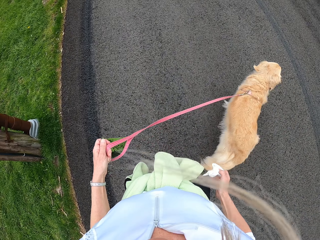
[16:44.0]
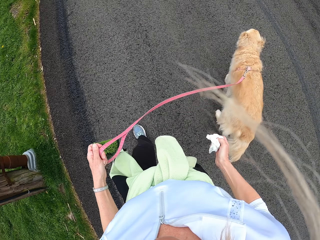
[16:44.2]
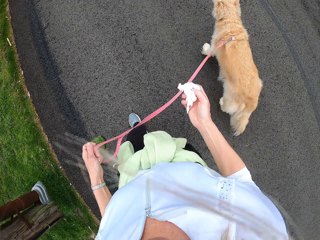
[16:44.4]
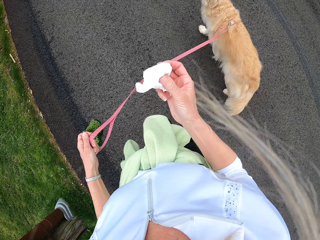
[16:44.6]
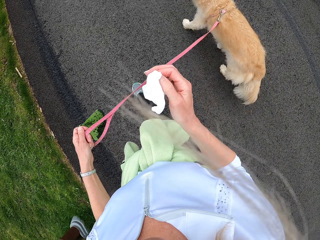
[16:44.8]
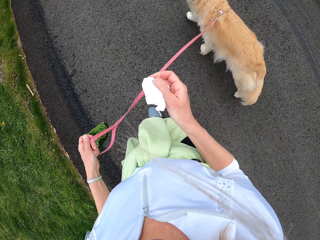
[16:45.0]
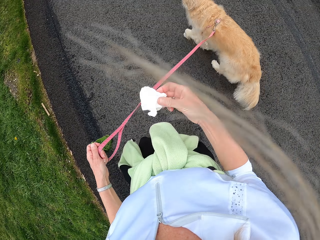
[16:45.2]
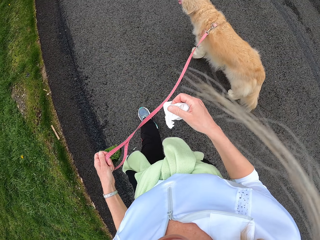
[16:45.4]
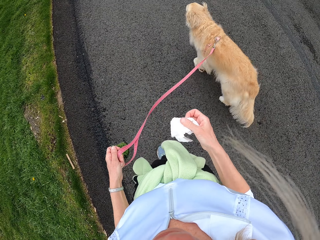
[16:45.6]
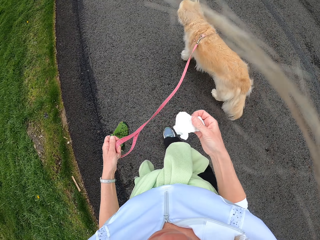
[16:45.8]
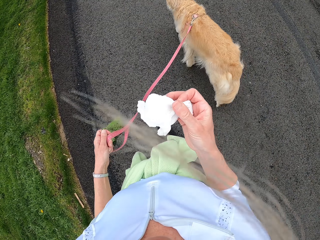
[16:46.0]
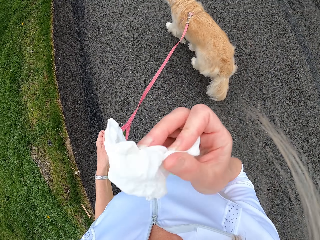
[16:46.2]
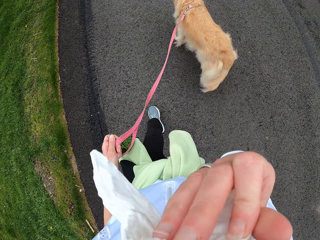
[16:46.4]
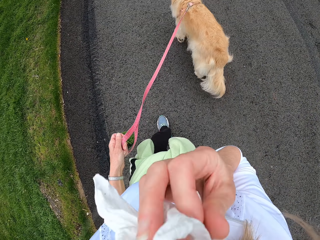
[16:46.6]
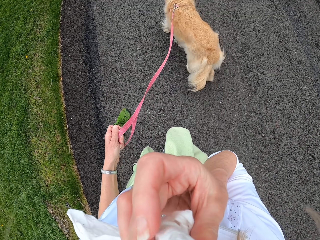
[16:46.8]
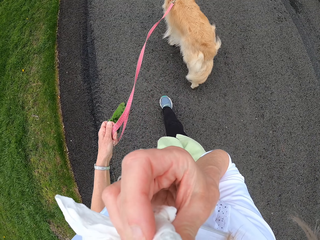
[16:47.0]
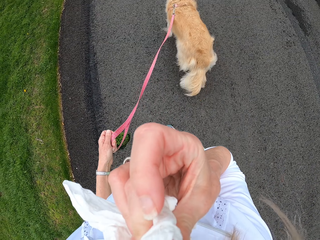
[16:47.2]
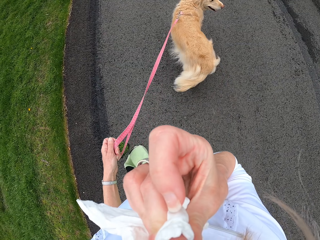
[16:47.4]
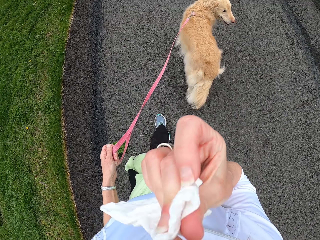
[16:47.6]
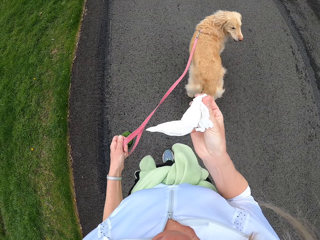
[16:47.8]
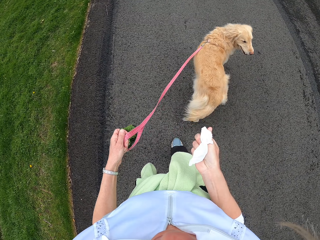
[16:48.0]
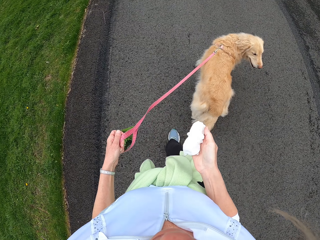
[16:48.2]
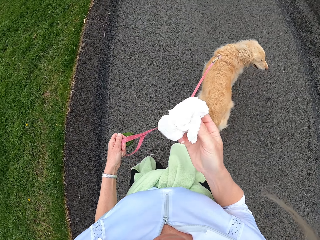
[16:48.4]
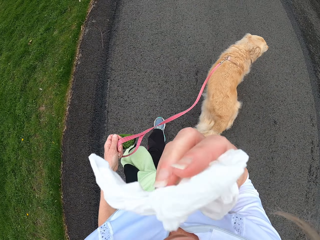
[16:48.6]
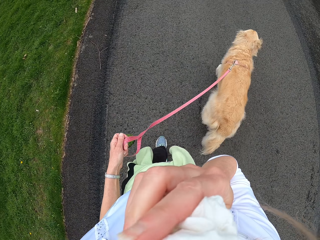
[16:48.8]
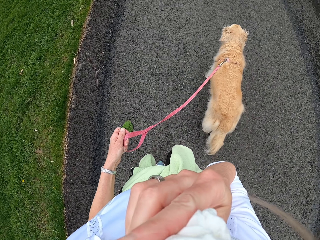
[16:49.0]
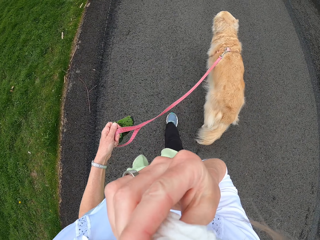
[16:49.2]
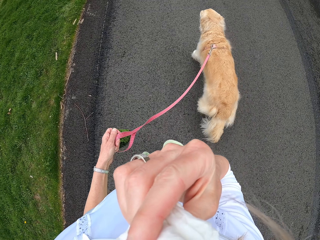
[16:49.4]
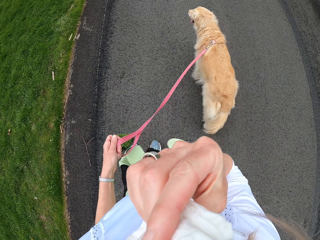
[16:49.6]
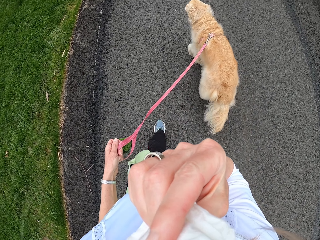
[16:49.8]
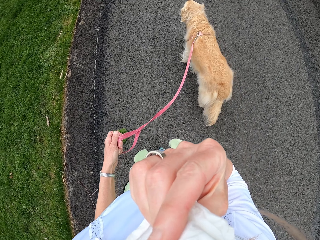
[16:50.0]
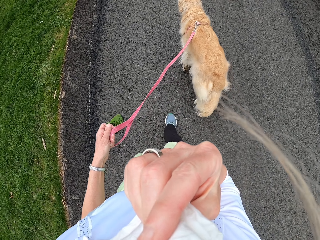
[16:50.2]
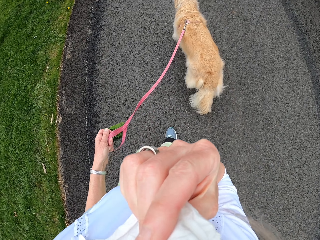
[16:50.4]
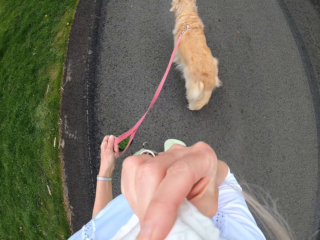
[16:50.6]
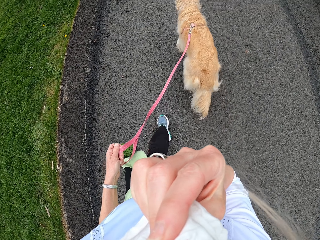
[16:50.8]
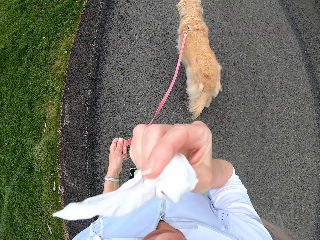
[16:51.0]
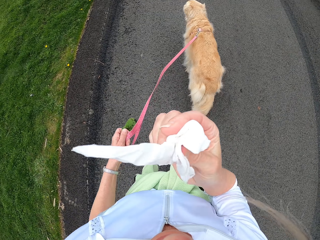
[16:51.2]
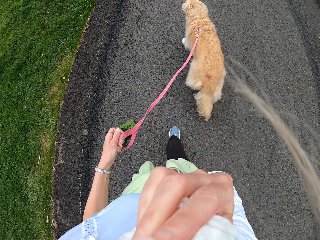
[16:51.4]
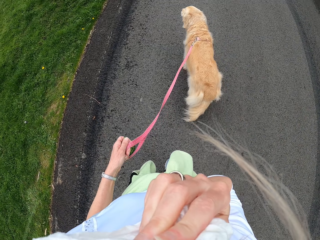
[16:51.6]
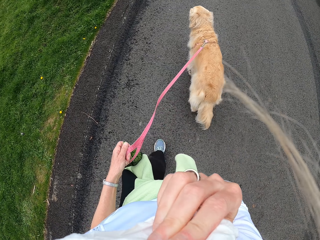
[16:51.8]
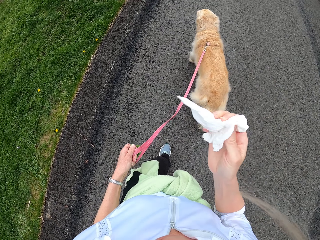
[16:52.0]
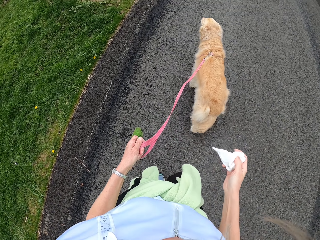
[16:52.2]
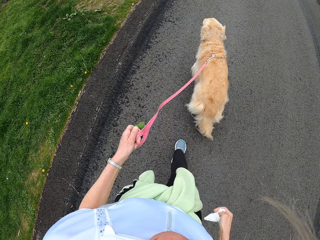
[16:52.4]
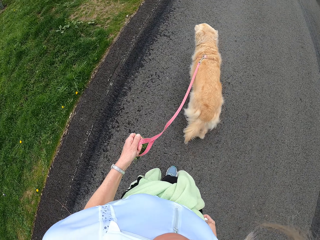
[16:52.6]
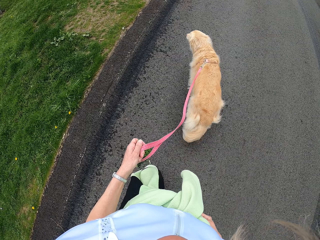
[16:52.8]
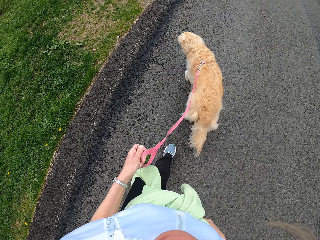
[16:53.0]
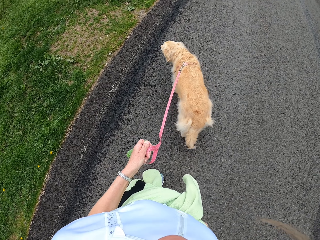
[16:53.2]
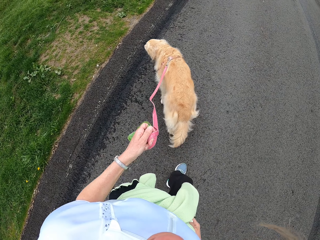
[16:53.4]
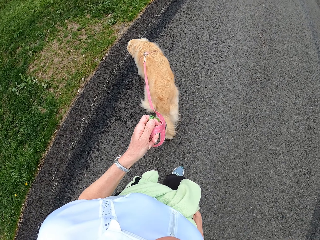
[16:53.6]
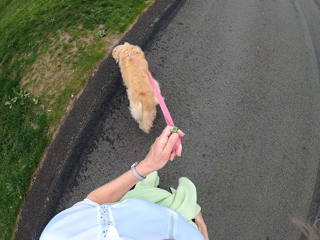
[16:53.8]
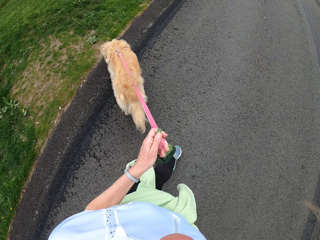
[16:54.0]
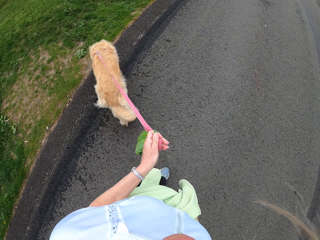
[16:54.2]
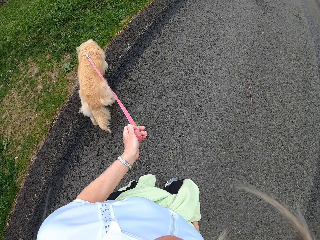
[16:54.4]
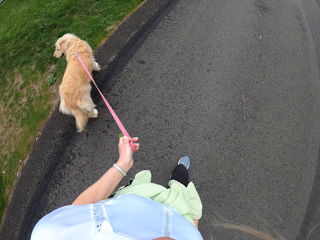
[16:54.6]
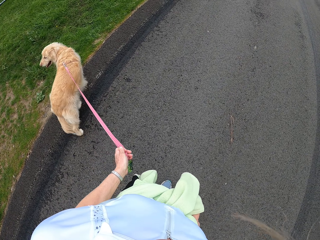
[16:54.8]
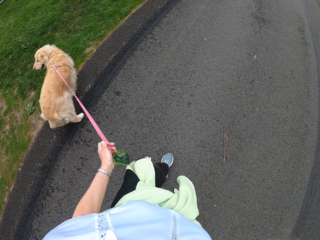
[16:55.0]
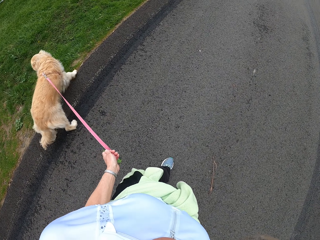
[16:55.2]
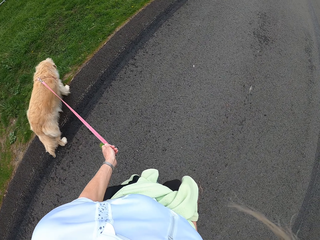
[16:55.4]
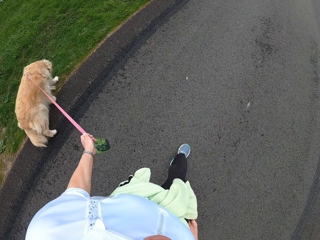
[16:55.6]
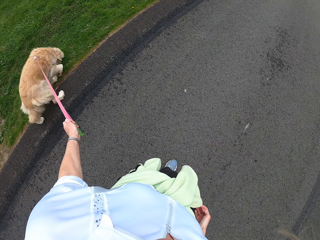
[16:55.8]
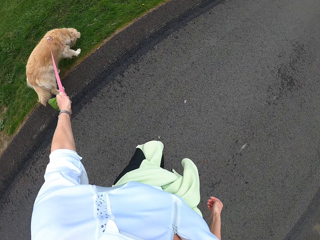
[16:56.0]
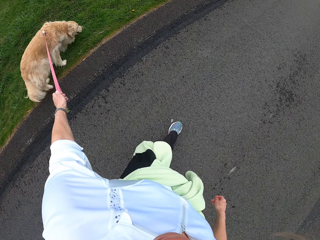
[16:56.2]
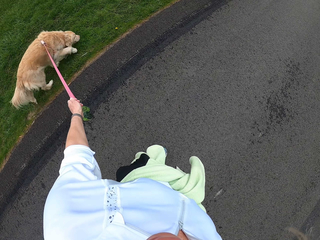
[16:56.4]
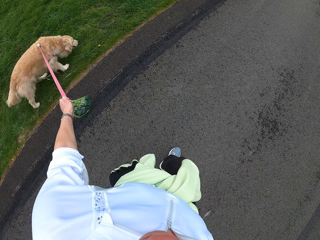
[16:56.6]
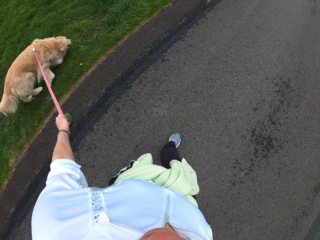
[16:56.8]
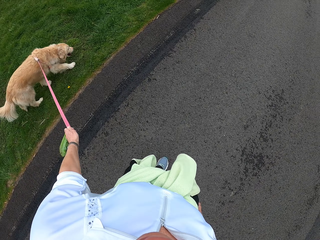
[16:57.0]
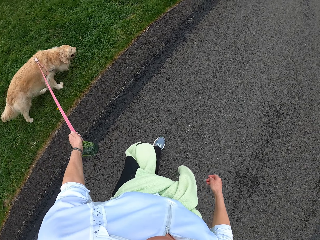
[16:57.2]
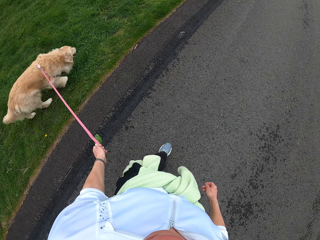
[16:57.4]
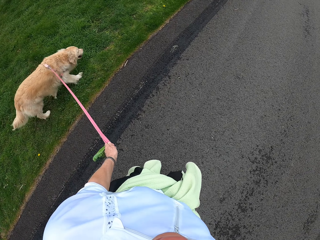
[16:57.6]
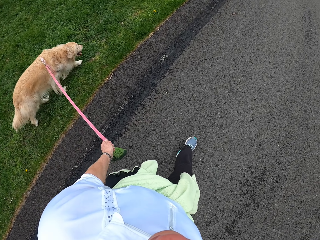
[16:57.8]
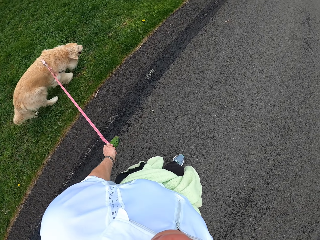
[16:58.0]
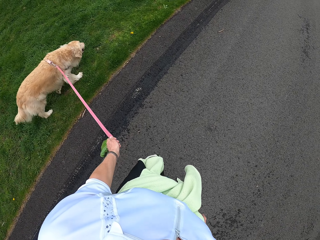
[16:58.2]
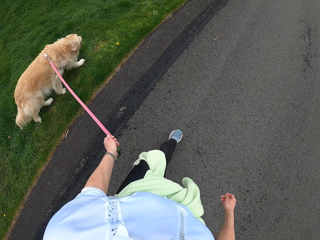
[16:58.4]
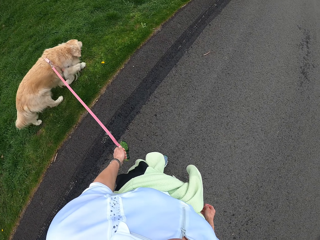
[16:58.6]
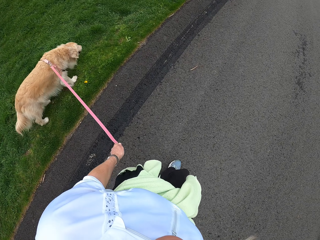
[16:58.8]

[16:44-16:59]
The camera wearer uses a tissue or handkerchief to wipe the face. They fold the tissue in the hand. They pocket back the handkerchief. They walk the dog on the road.

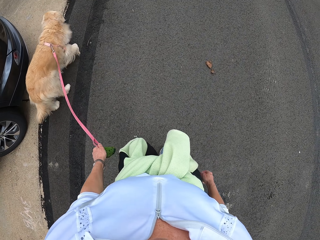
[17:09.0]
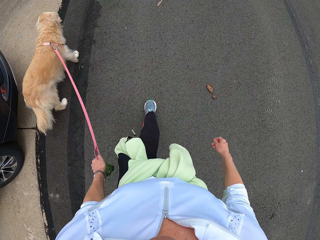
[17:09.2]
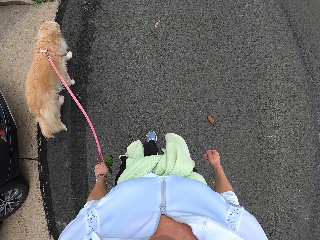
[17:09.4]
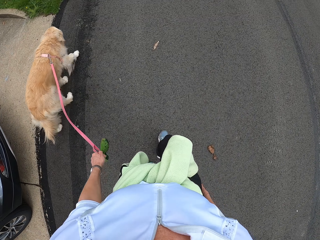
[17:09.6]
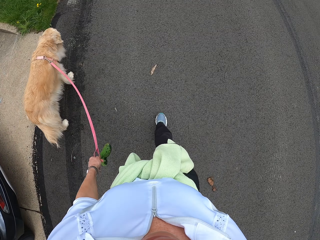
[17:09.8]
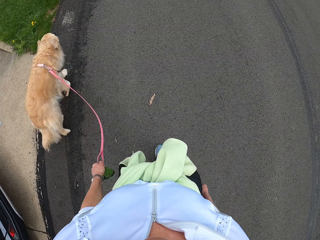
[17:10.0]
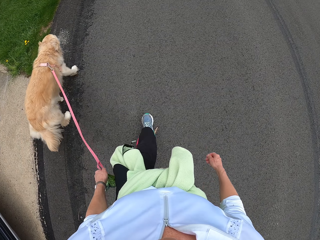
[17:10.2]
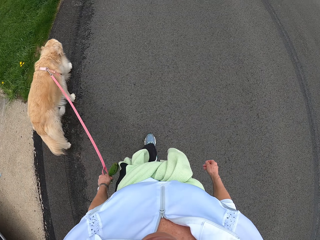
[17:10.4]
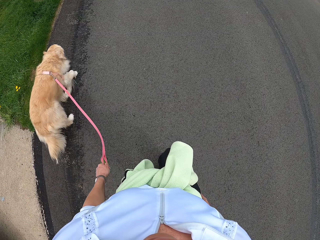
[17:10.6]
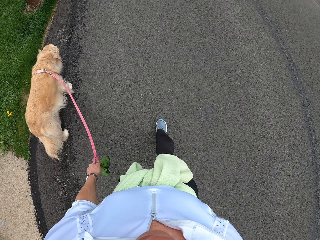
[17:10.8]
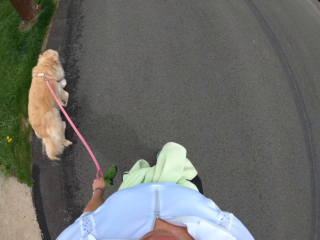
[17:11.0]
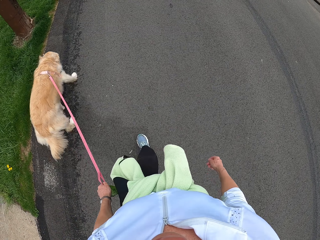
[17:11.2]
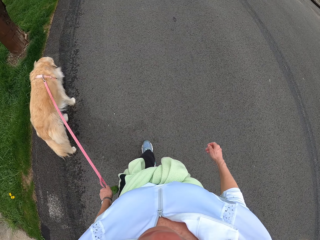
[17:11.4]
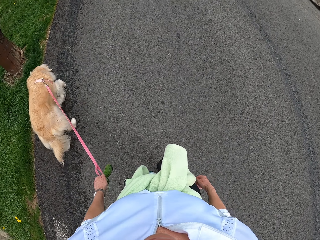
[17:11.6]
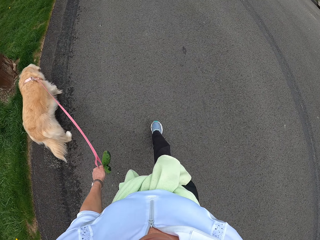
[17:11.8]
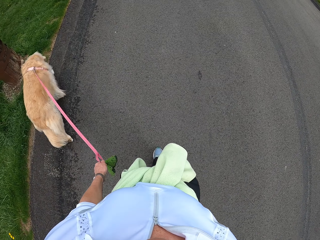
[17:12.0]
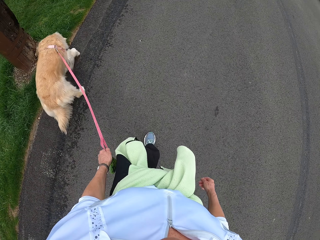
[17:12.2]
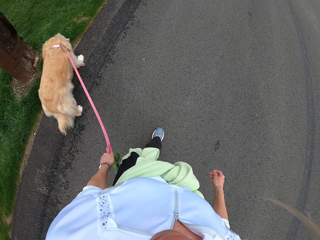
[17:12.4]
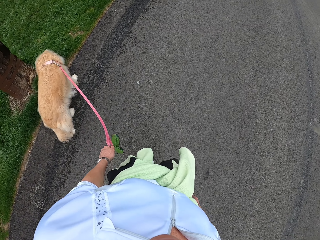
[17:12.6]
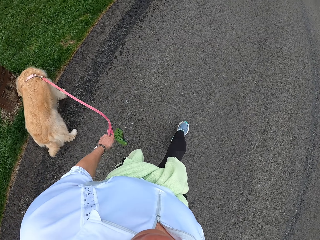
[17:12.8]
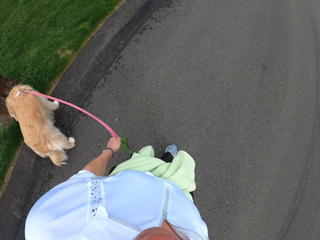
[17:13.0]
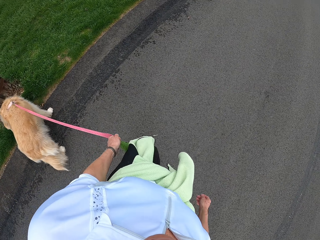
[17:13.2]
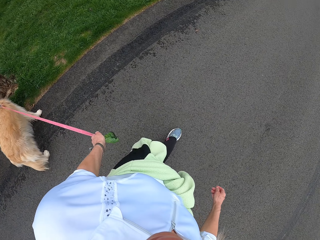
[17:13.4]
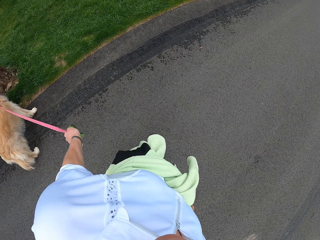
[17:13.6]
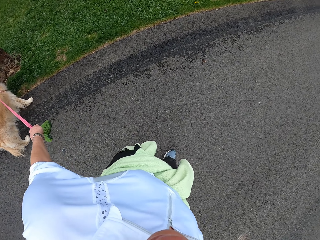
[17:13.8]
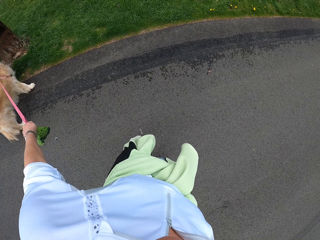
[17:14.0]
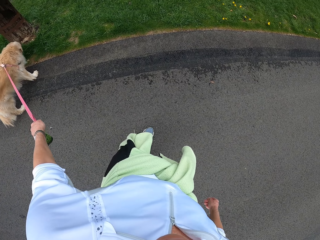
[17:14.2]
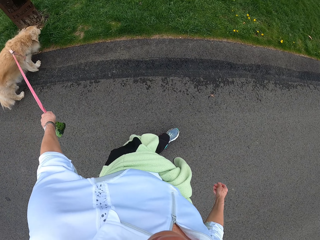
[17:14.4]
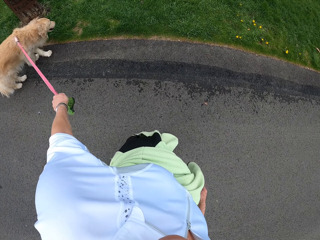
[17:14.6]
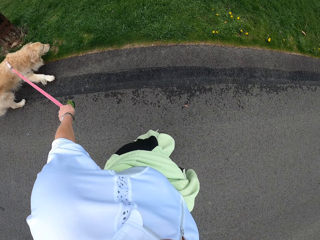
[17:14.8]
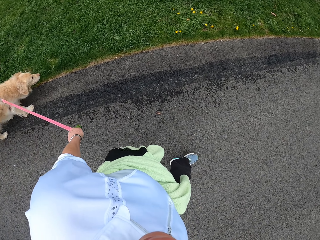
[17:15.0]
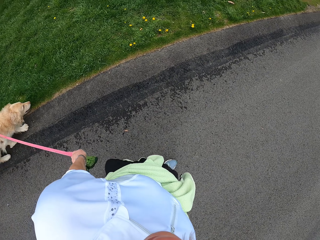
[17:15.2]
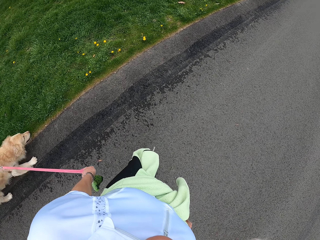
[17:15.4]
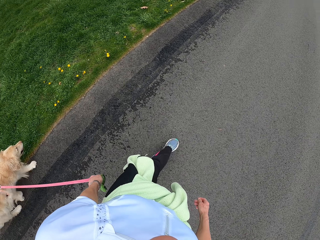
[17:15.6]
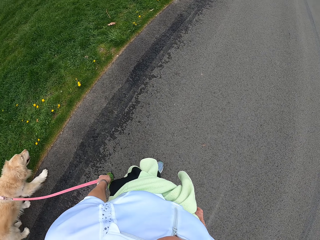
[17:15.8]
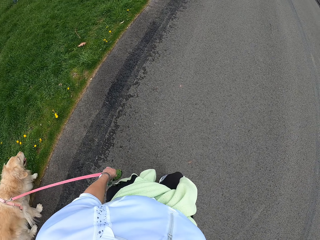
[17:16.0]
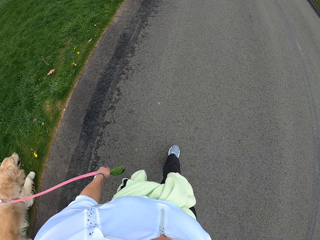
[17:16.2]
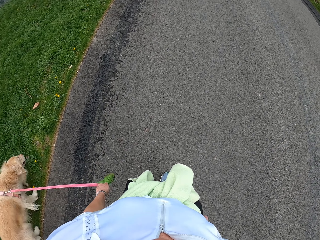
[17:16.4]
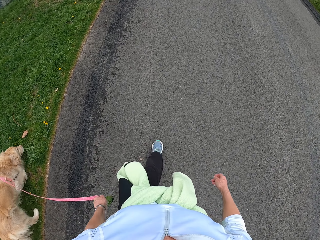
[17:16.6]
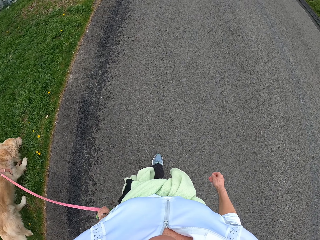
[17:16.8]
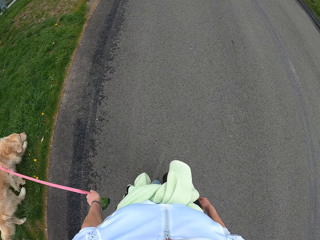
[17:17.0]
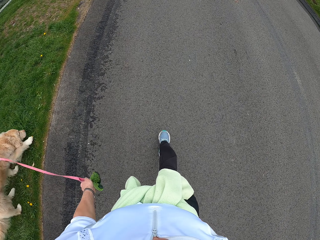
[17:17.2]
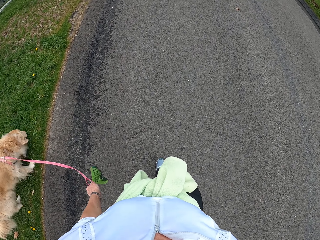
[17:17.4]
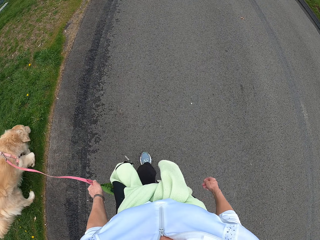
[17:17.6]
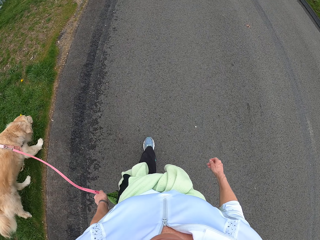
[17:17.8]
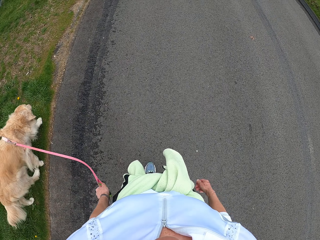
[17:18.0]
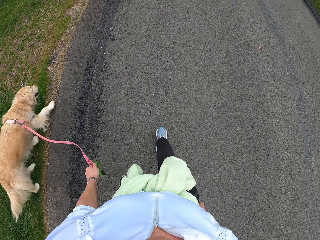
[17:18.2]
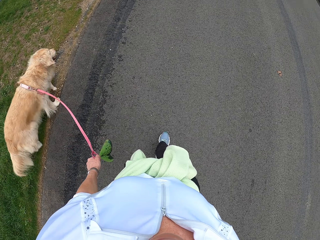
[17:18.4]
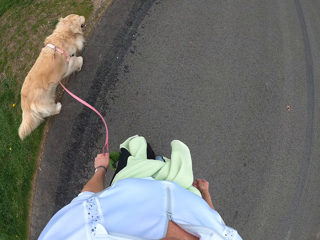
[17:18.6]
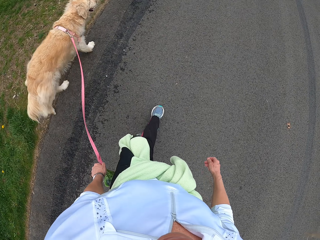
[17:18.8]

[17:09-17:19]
The camera wearer pulls the dog.
